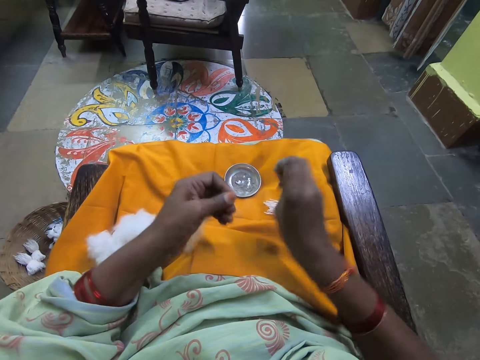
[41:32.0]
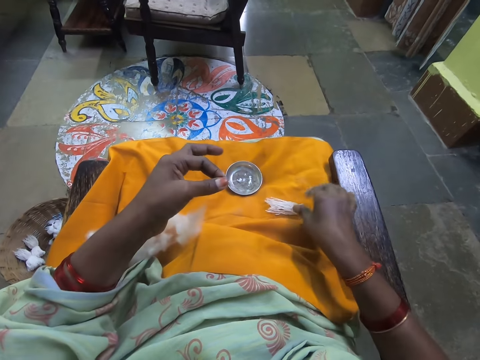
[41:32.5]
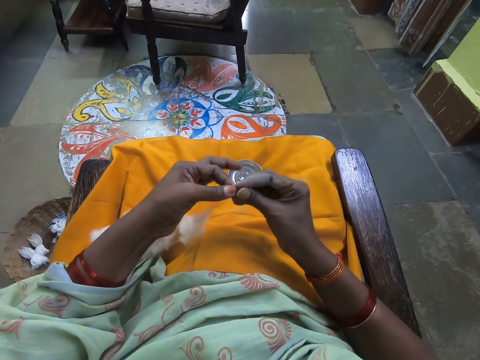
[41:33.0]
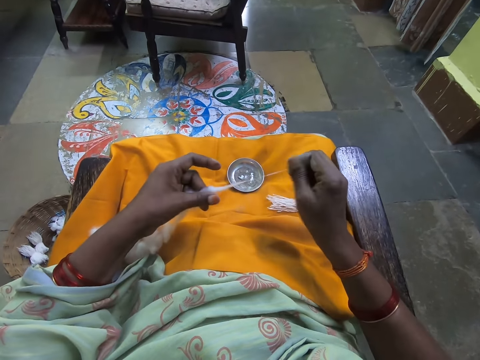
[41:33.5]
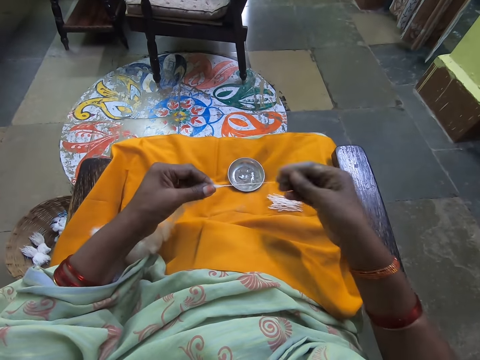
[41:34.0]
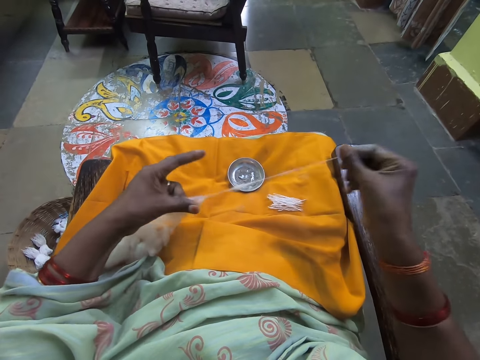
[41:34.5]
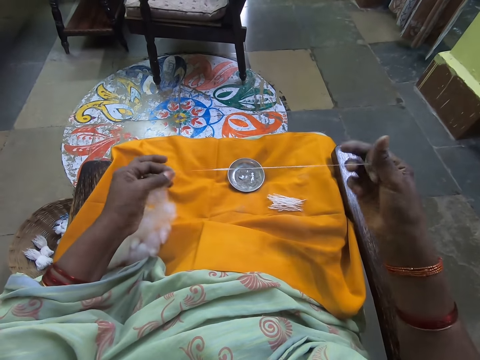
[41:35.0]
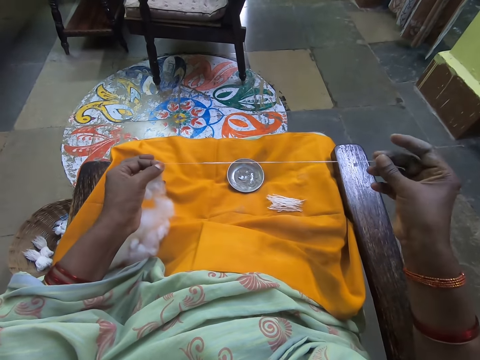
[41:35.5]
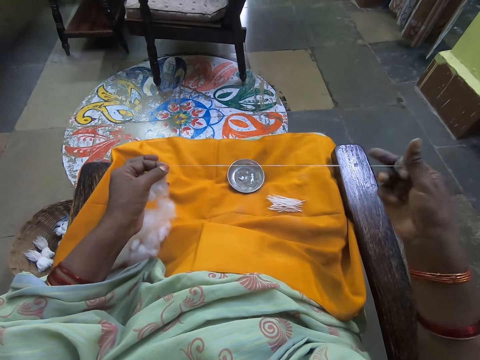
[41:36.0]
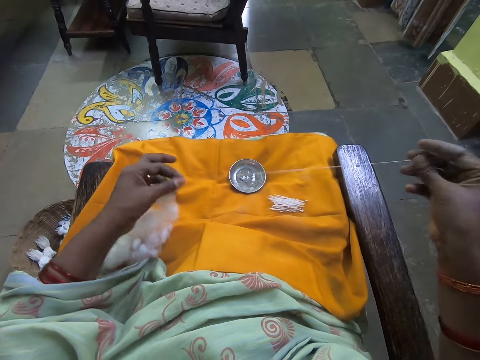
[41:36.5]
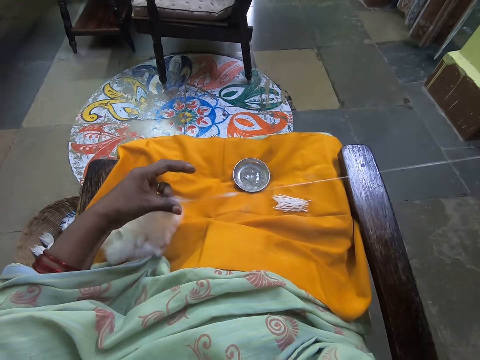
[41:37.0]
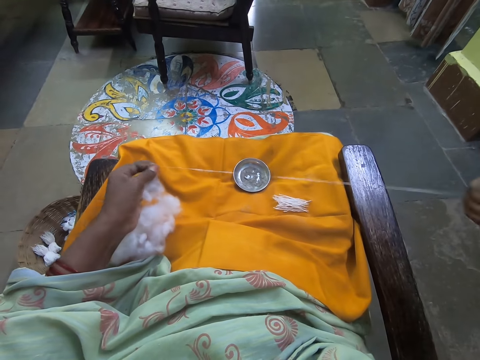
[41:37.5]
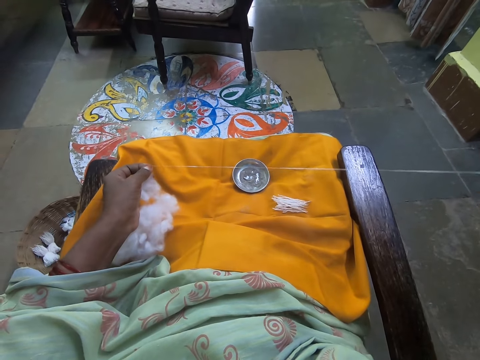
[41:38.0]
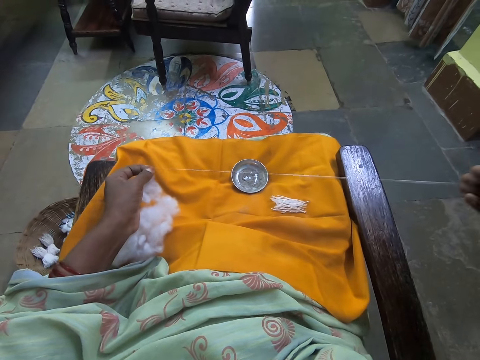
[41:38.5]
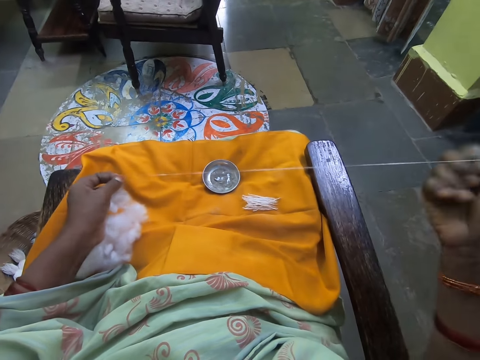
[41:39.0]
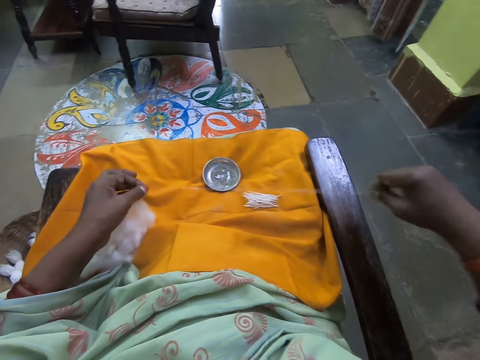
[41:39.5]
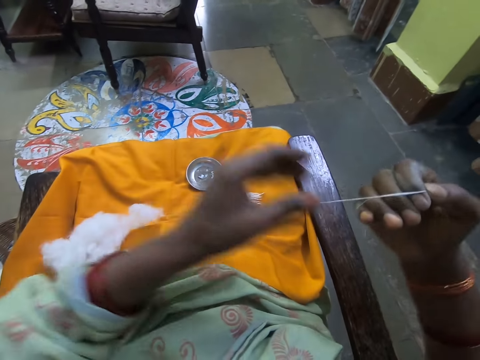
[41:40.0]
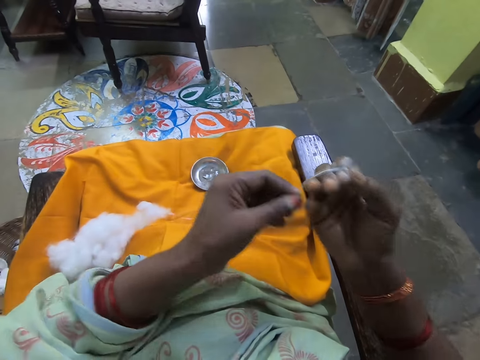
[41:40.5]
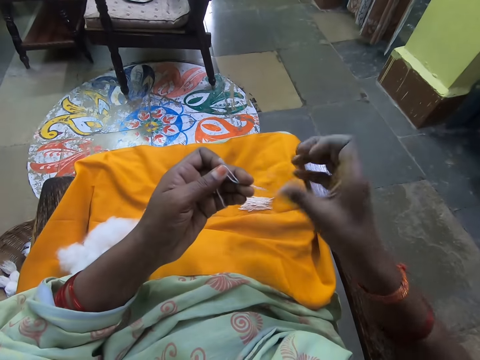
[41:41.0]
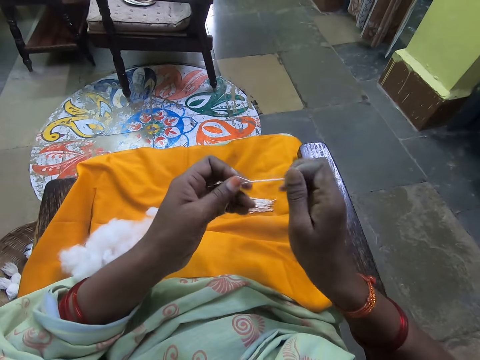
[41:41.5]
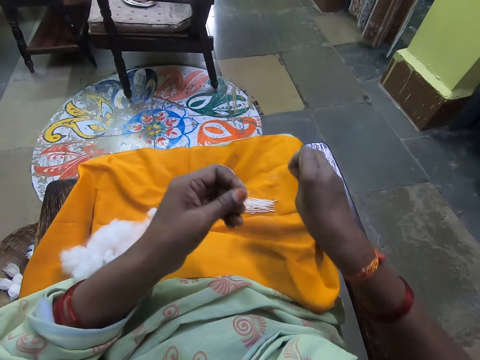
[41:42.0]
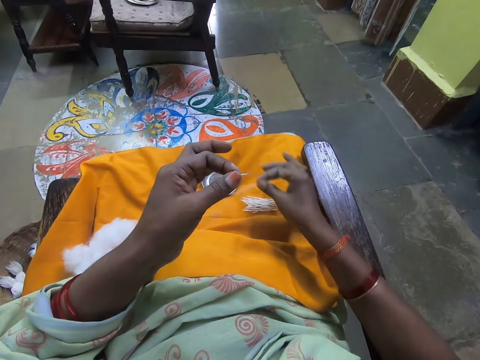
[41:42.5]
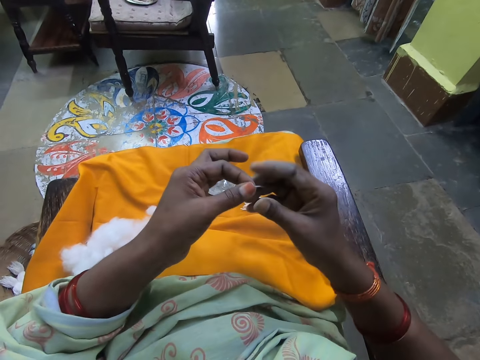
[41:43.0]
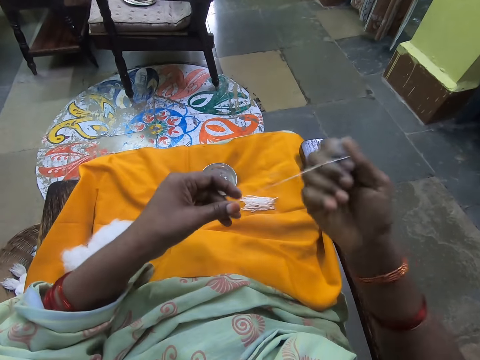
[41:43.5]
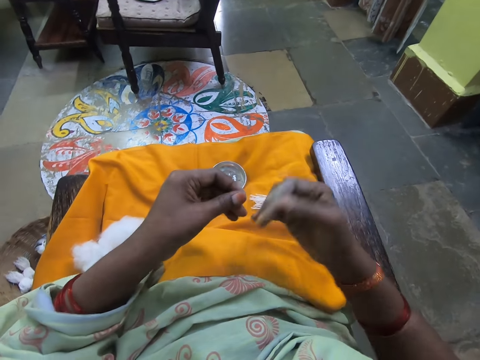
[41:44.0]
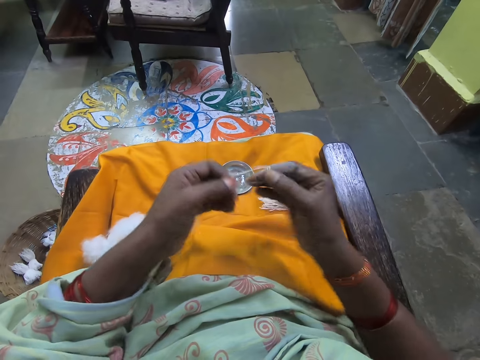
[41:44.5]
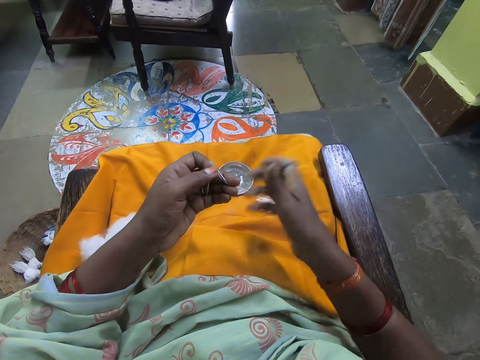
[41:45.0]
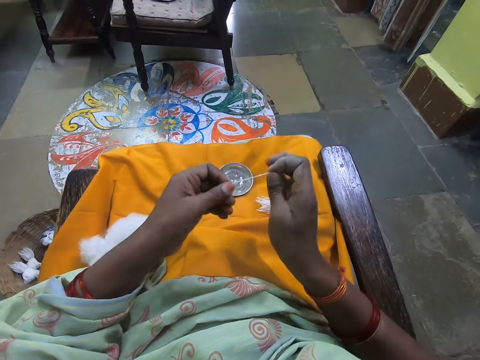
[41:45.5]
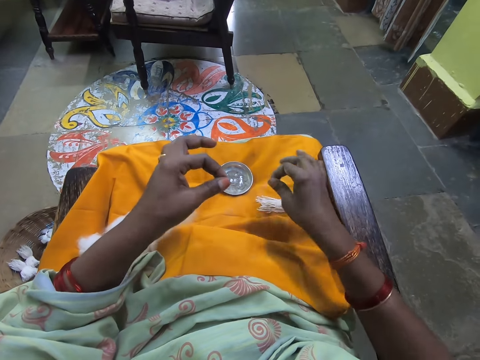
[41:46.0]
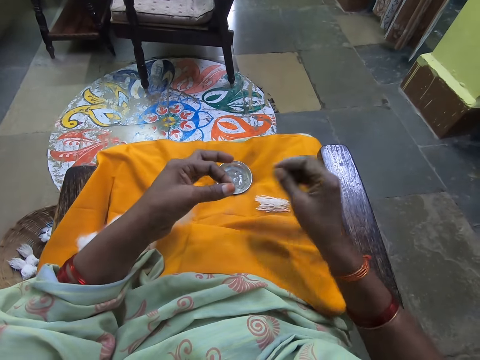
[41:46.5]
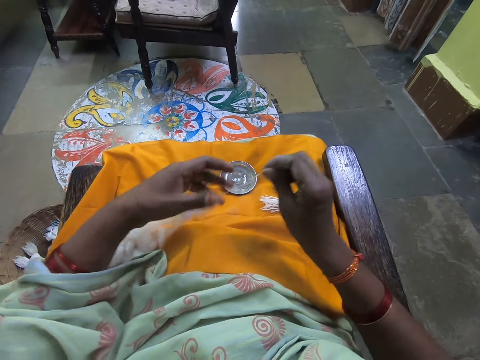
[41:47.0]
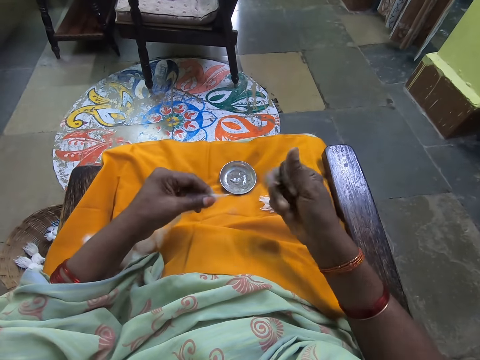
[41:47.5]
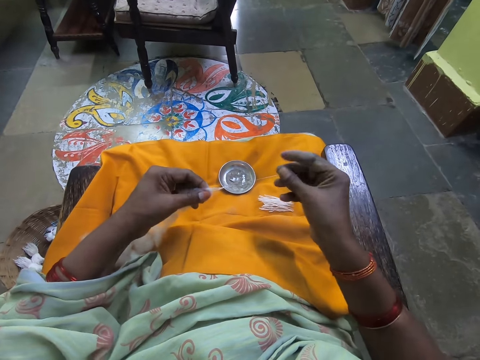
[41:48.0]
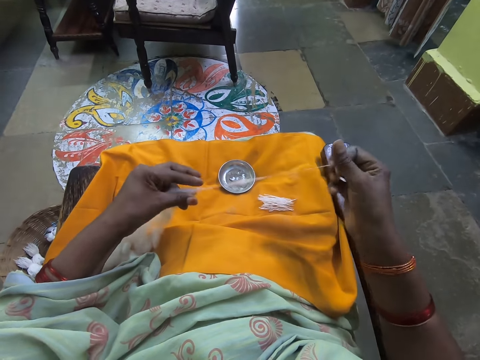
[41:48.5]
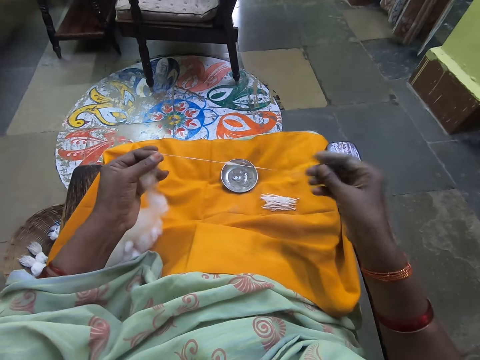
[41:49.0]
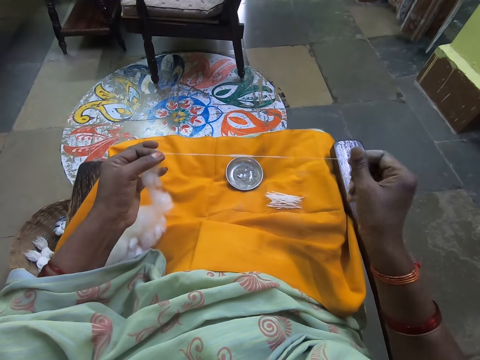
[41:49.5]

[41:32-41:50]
The camera wearer cuts the folded wool with her right hand. She makes thread. She drops the cut-out wool on the yellow cloth on her laps. She stretches the thread. She adjusts the wool with both hands. She folds the thread on fingers. She folds the wool with her right hand. She makes thread. She cuts the folded wool with her right hand and drops the cut-out wool on the yellow cloth on her laps. She stretches the thread. She adjusts the wool with both hands. She makes thread. She folds the wool on fingers with her right hand. She cuts the folded wool with her right hand and drops the cut-out wool on the yellow cloth on her laps. She stretches the thread. She adjusts the wool with both hands.

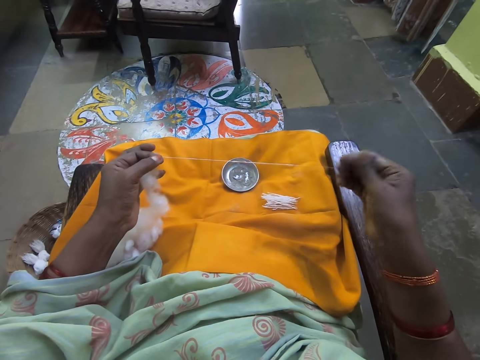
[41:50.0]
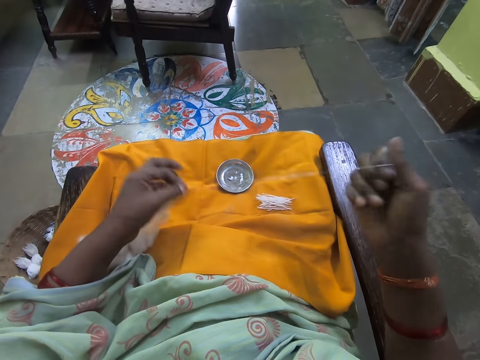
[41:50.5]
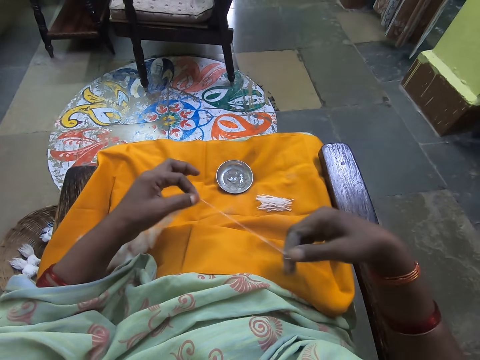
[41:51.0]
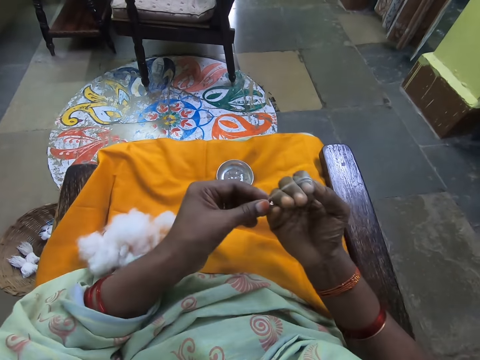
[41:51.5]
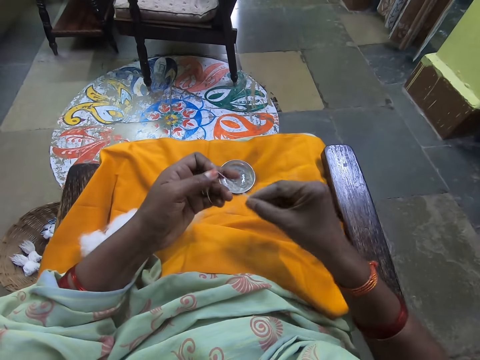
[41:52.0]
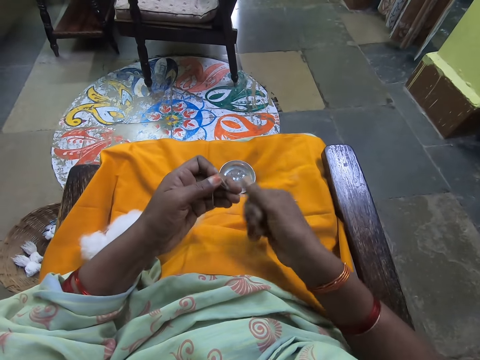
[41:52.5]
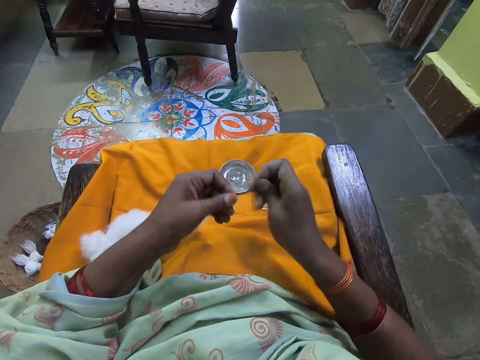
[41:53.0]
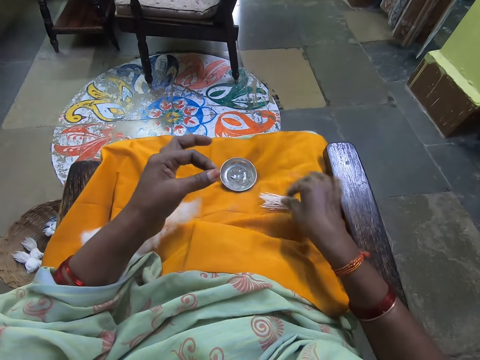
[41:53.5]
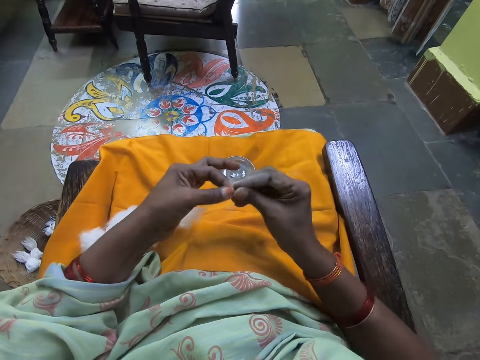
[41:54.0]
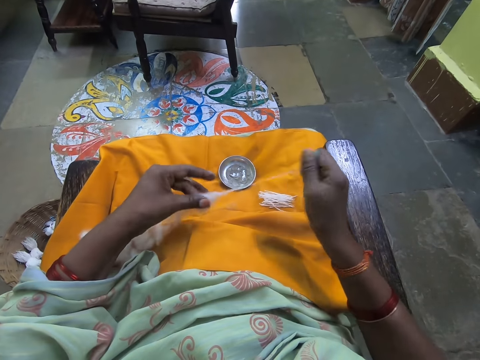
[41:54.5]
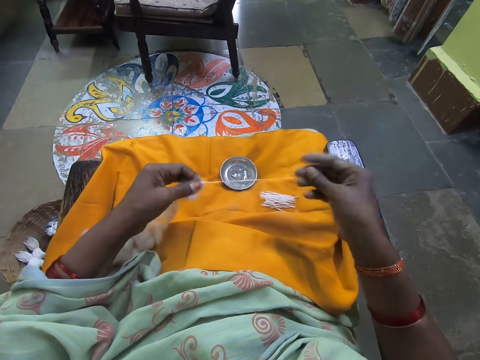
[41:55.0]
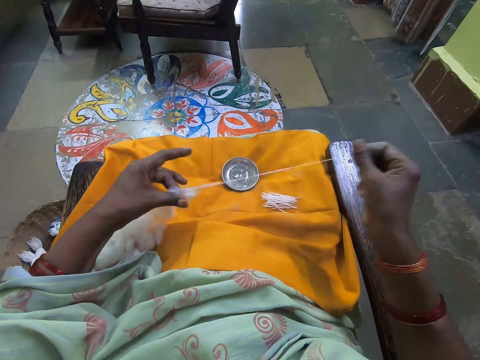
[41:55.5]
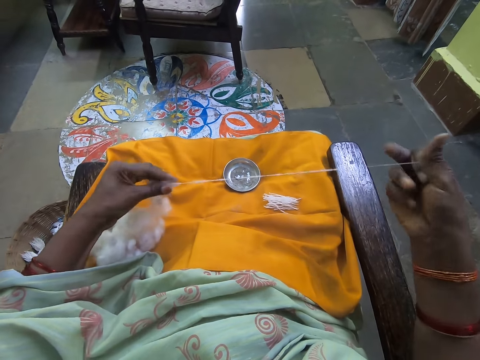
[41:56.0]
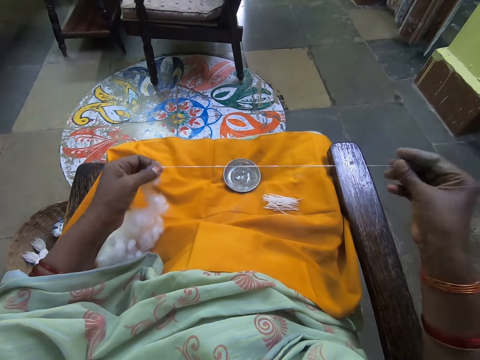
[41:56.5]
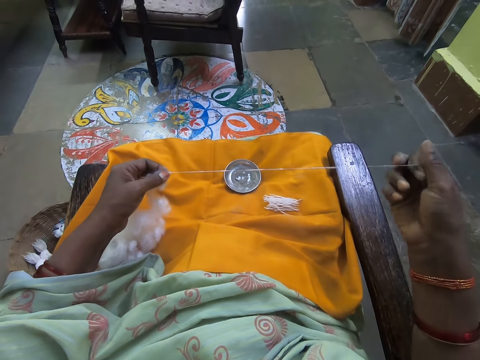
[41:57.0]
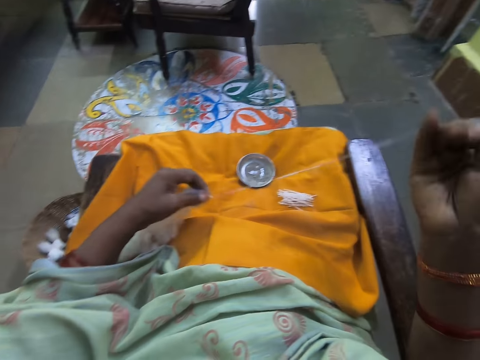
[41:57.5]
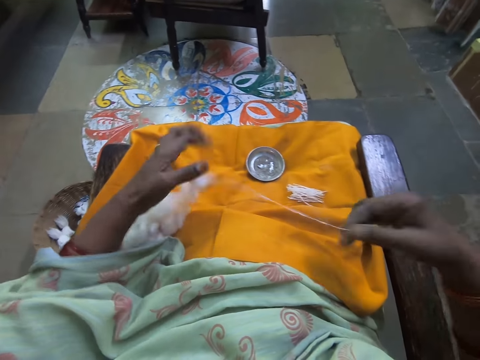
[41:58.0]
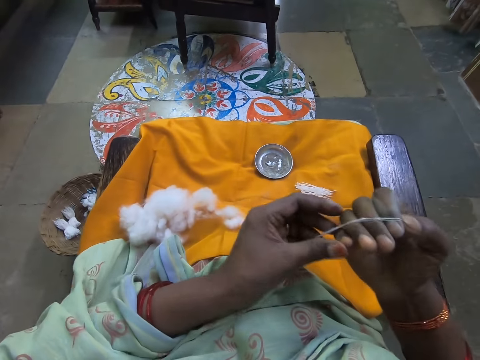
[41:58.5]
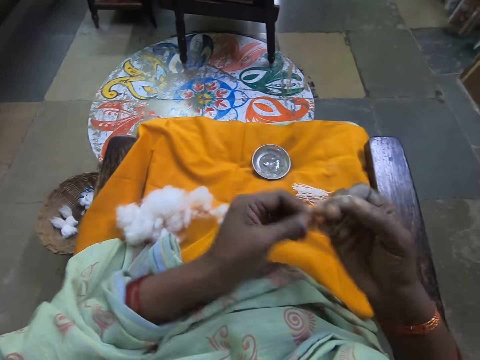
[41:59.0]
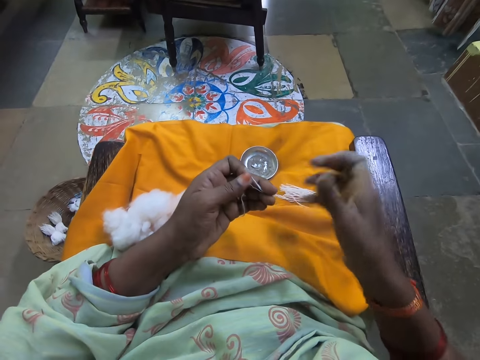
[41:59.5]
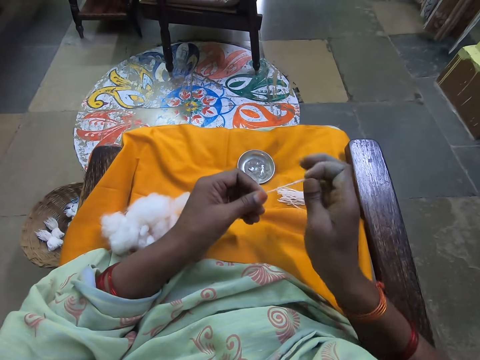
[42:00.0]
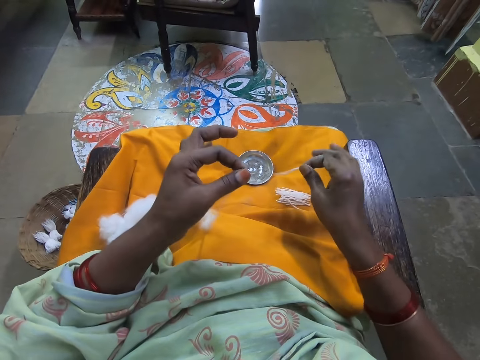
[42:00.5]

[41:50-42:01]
The camera wearer folds the wool or thread on fingers with her right hand. She makes the thread. She cuts the folded wool with her right hand. She drops the cut-out wool on the yellow cloth on her lap. She stretches the thread. She adjusts the wool with both hands. She folds the wool with her right hand. She makes the thread. She places the thread aside.
